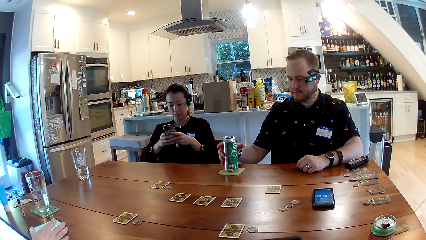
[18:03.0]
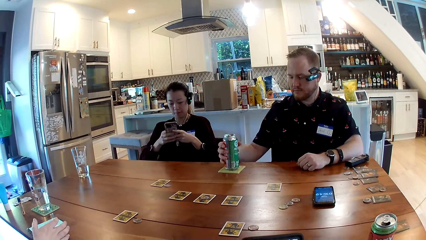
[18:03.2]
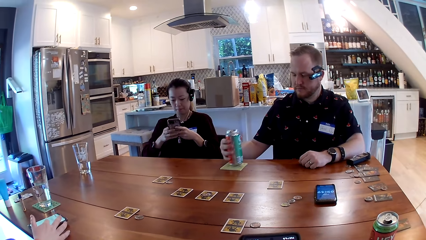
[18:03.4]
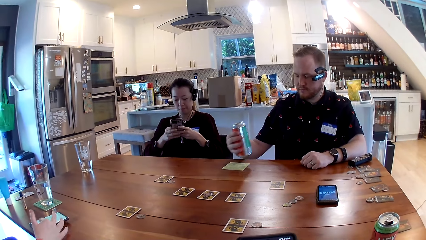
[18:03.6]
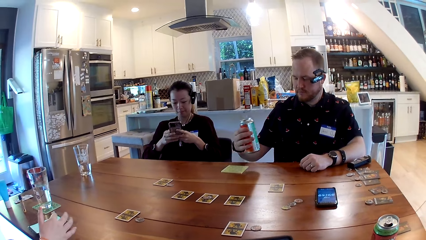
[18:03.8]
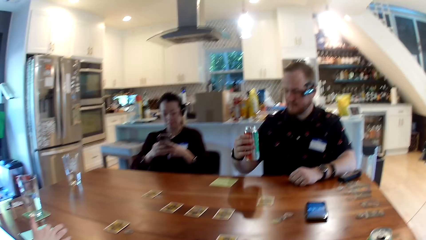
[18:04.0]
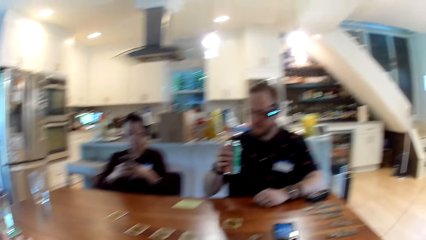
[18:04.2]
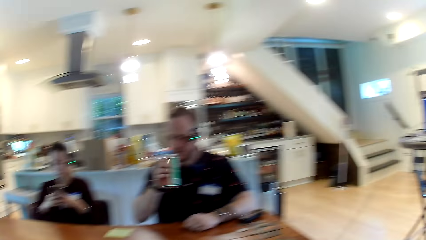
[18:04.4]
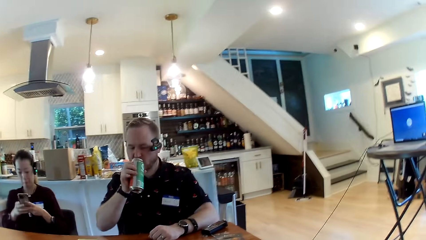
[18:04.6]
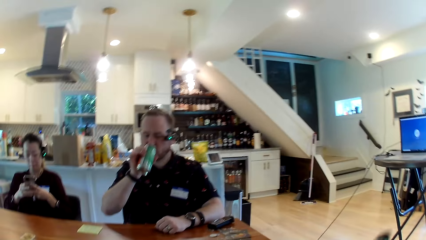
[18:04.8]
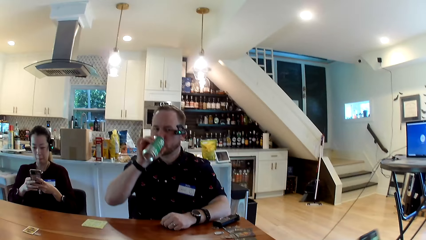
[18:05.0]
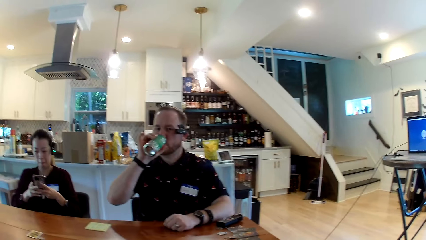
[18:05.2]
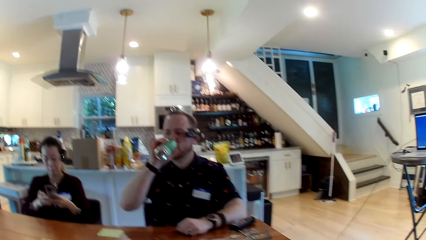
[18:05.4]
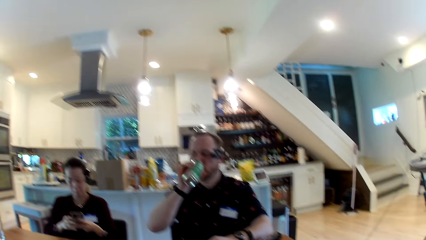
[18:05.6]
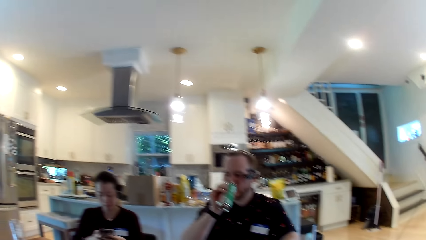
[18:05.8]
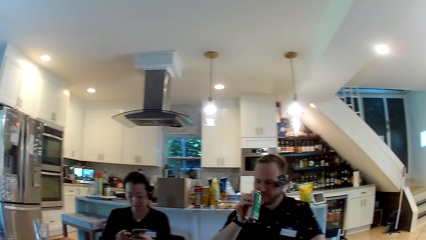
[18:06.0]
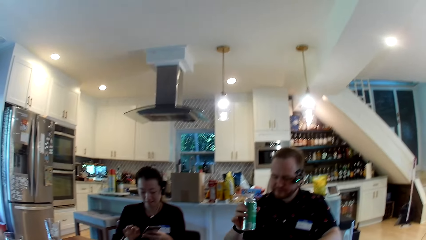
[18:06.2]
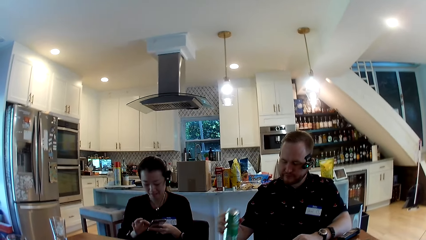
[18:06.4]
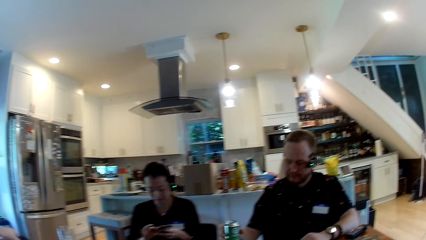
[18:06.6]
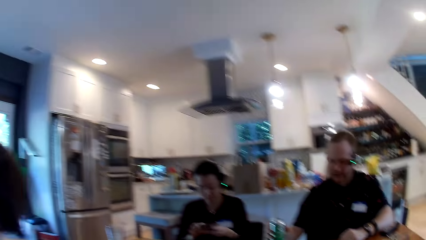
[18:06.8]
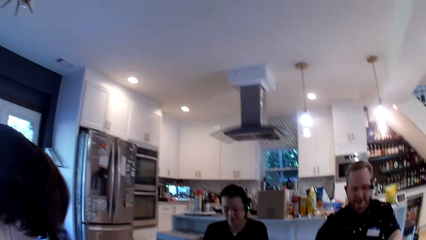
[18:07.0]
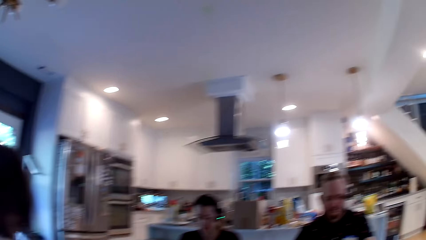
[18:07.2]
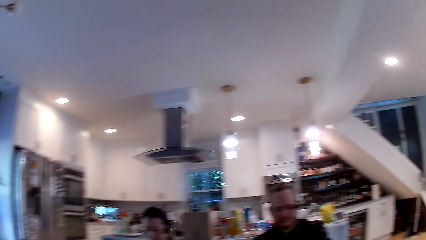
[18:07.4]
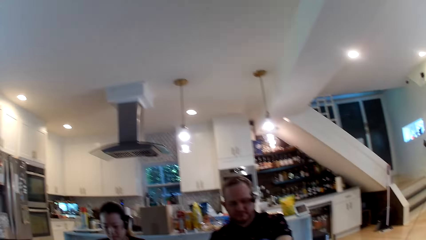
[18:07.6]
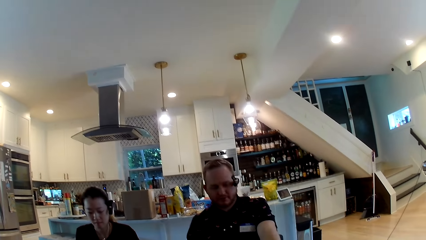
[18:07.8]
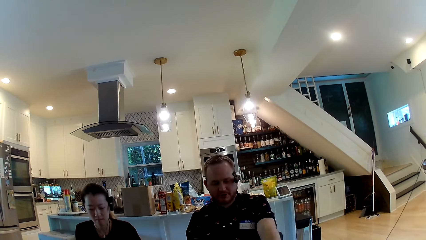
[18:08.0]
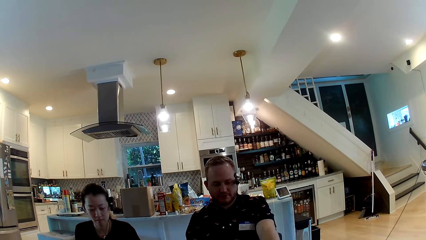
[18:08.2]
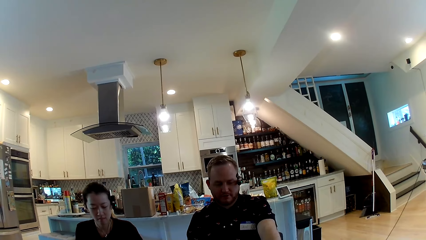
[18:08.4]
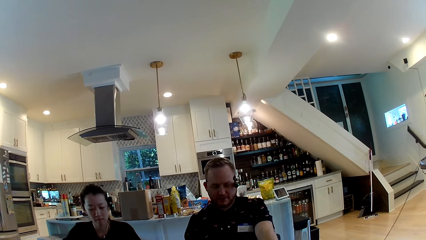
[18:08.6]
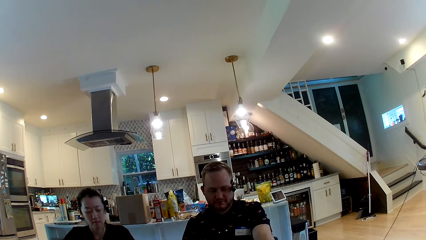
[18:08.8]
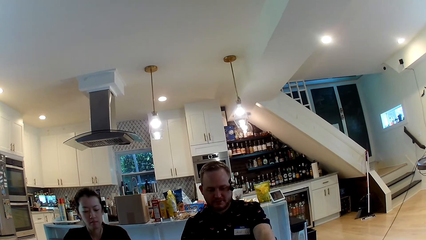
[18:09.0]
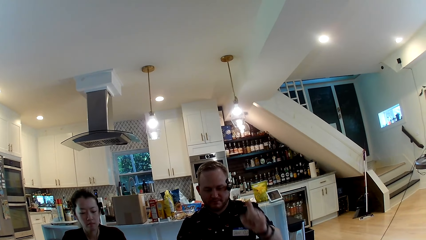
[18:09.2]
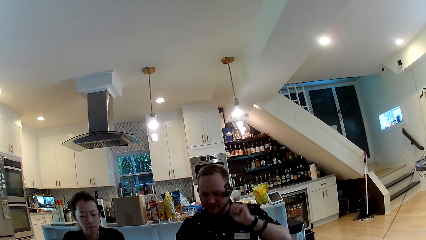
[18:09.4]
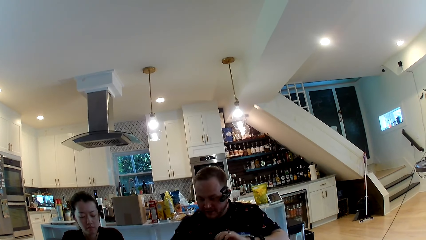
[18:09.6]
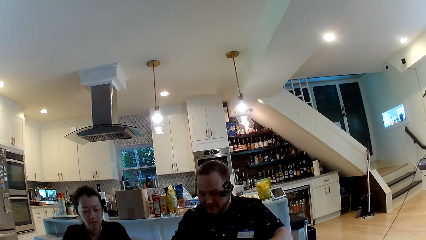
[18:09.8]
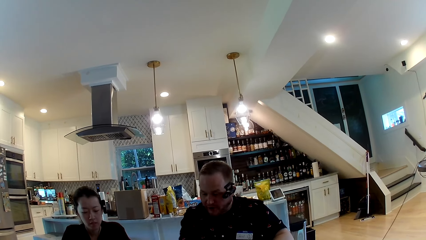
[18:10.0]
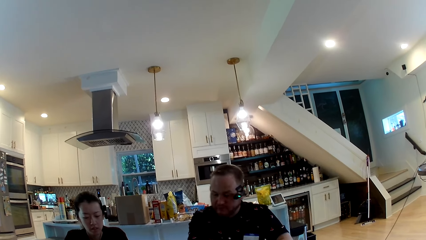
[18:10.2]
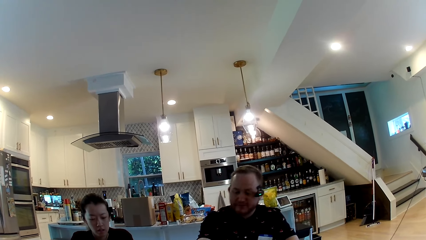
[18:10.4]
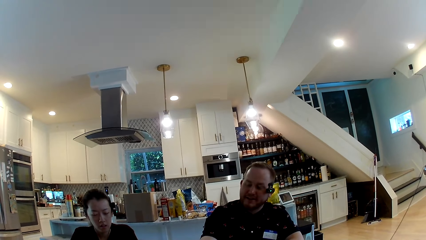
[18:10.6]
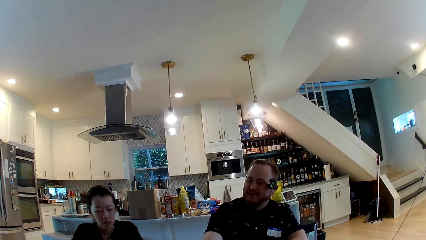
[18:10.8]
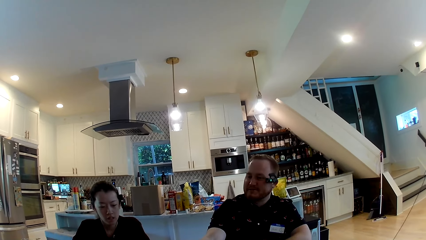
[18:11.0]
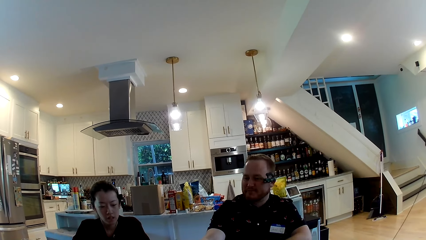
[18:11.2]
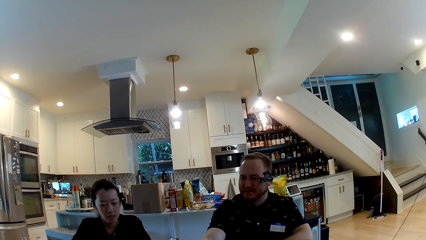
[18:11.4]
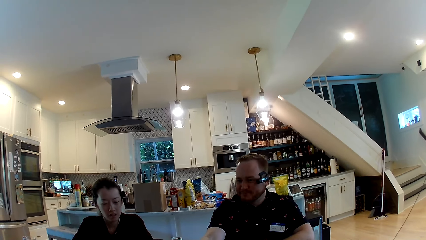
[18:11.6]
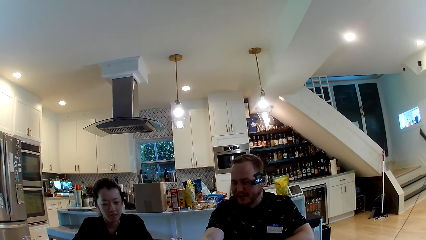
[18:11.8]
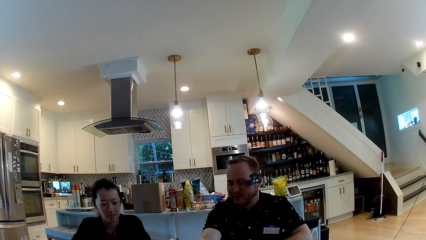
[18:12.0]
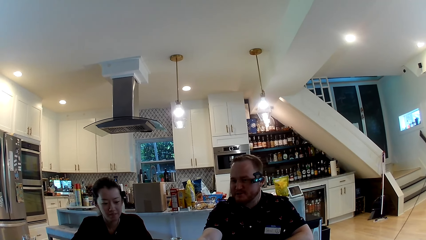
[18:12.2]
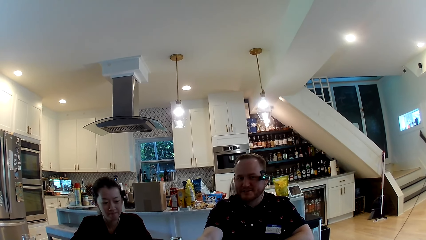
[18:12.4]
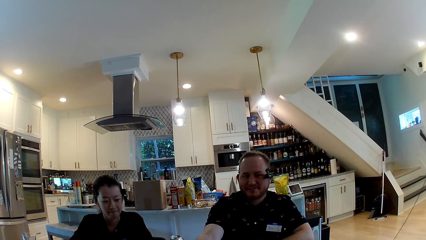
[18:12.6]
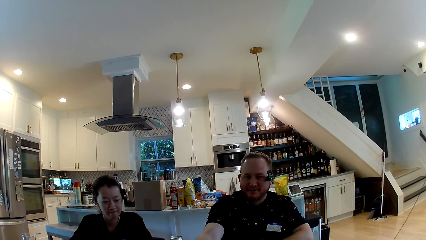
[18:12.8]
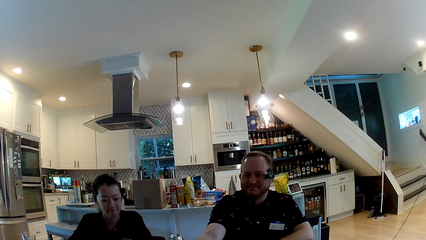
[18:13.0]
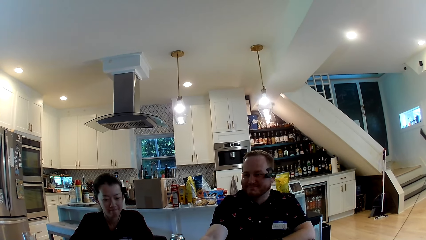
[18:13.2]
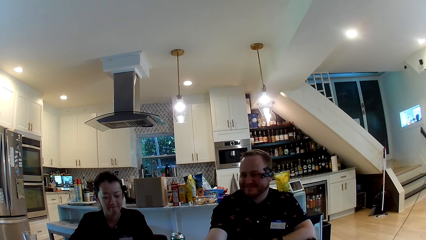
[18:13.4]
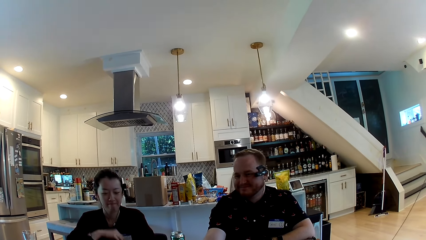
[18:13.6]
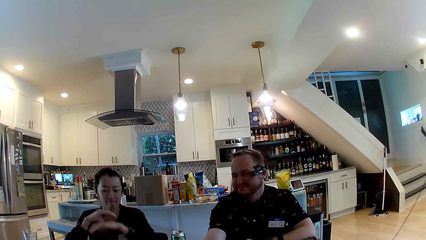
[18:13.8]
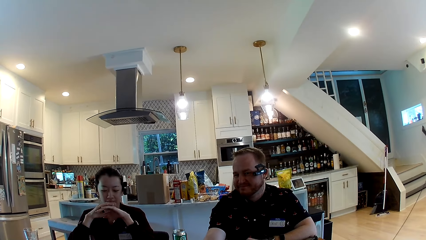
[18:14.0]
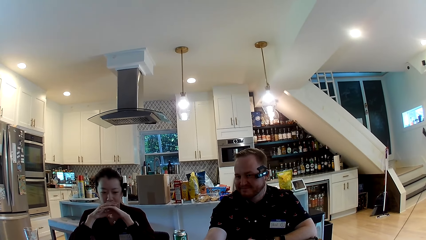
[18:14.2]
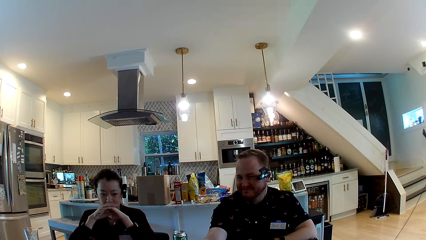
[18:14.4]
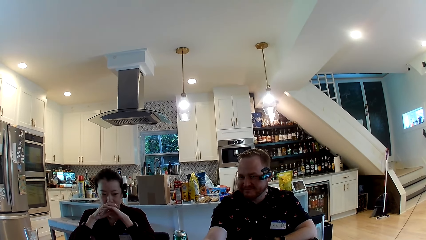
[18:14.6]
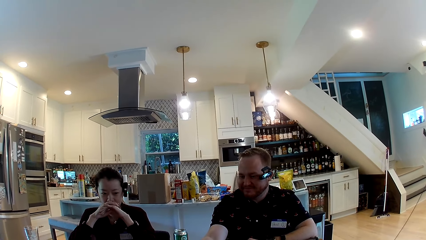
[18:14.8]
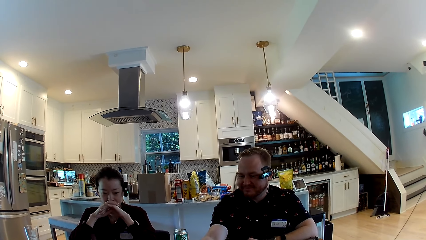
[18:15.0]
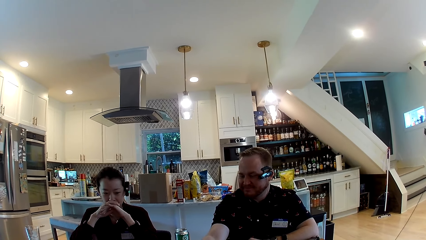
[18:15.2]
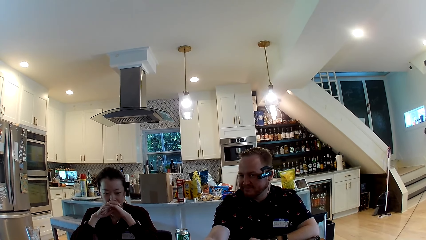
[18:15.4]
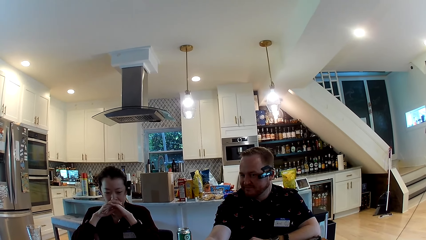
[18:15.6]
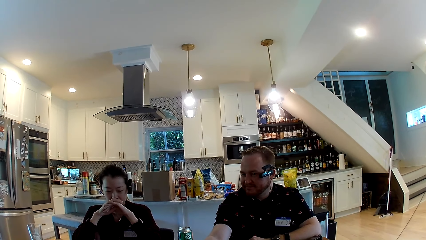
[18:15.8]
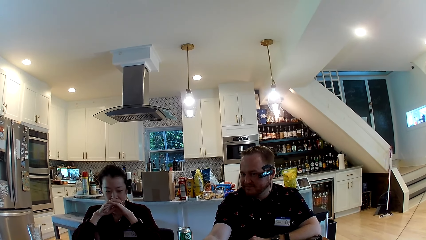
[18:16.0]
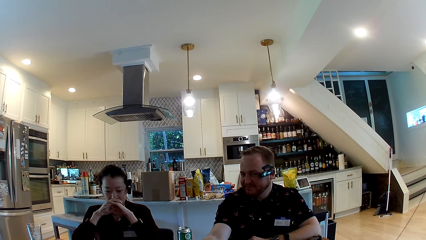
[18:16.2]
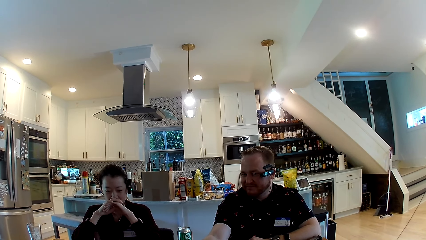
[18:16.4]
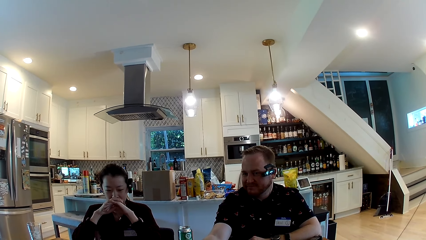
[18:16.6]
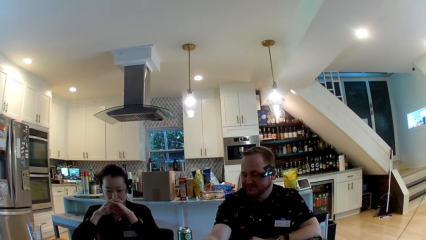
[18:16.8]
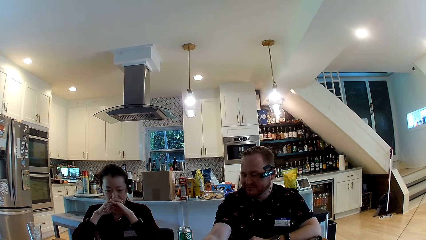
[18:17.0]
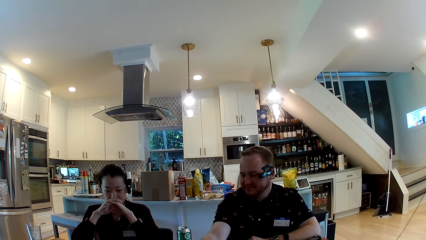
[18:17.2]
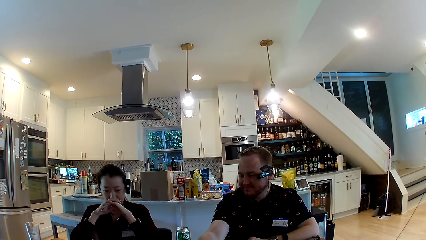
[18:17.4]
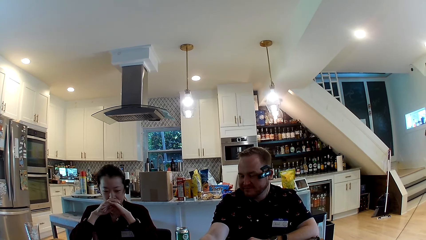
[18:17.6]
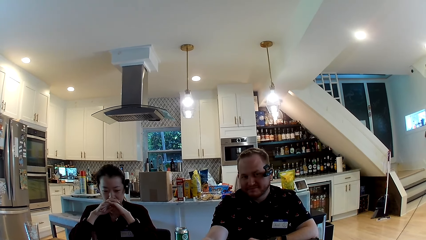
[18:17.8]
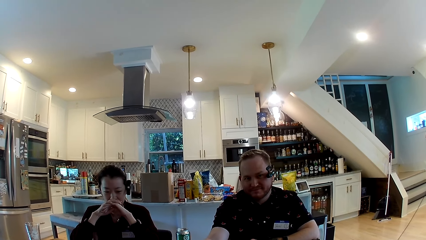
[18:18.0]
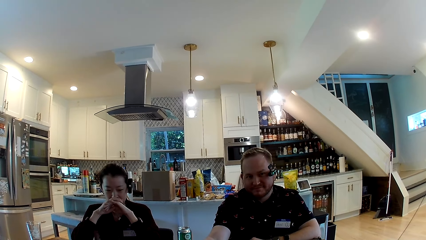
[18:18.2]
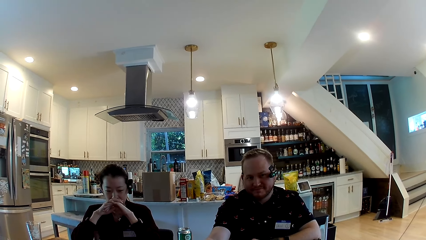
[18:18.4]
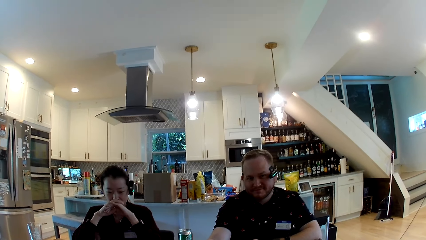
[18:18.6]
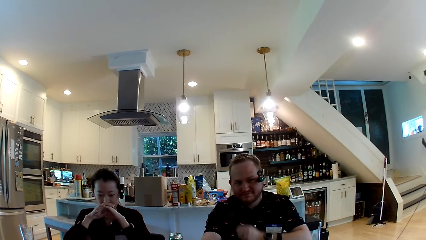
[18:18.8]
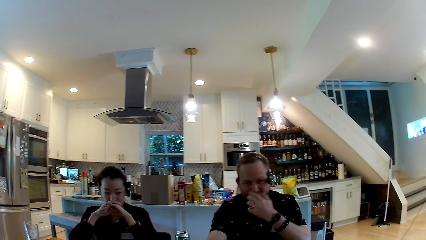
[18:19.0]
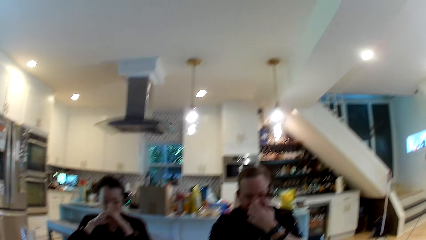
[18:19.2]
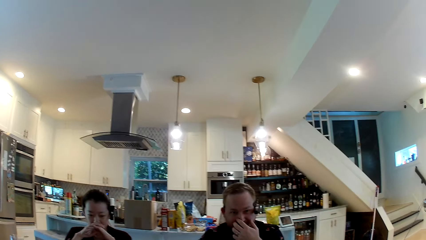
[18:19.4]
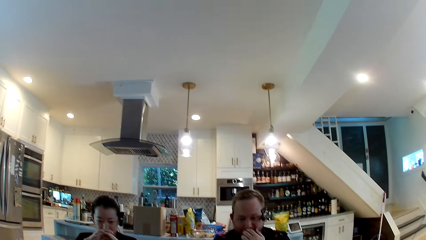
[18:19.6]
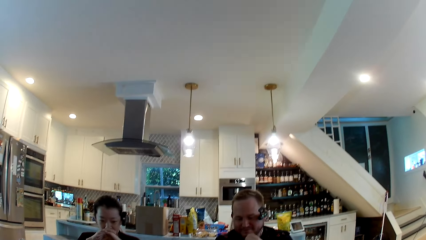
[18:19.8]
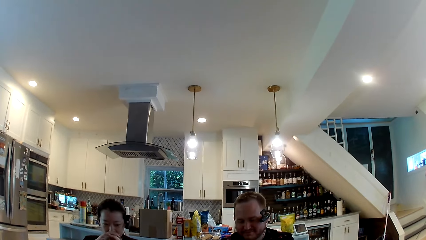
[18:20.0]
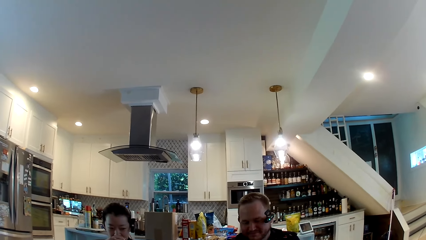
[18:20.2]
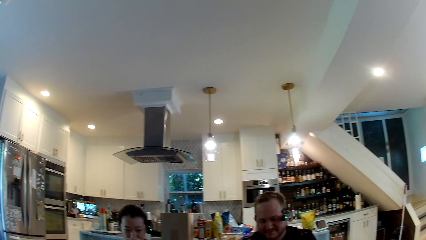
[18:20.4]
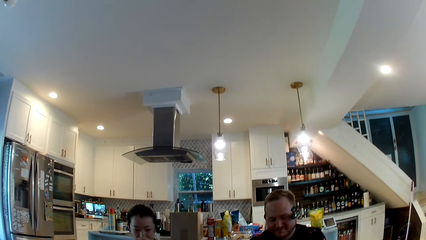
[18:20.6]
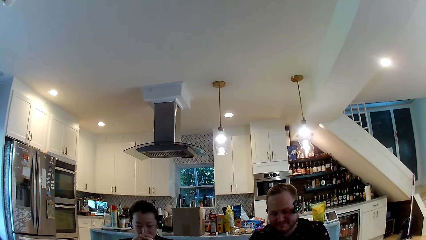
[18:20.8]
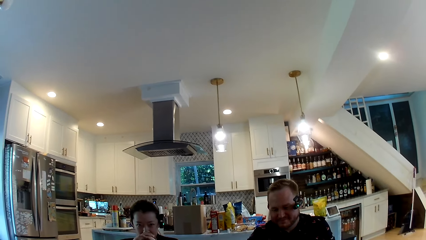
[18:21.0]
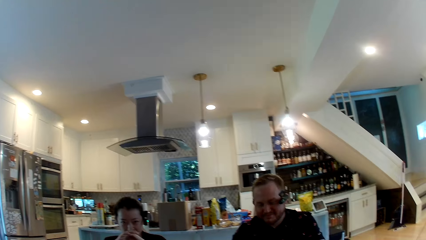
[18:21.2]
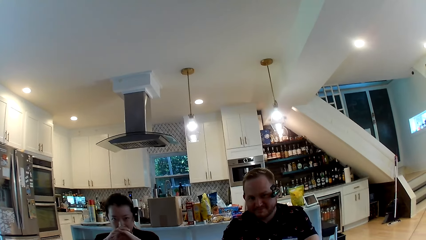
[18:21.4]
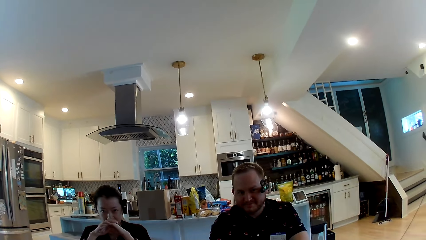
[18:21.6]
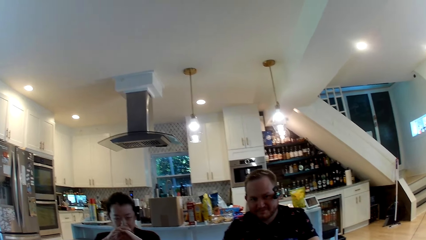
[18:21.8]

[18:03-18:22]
A man takes the canned drink from the table with his right hand. The man drinks the canned drink in his right hand. The man puts the canned drink down on the table with his right hand. The man converses with the camera wearer. The man moves his hand. The man converses with the camera wearer. A woman puts both hands over her mouth. The man converses with the camera wearer.
